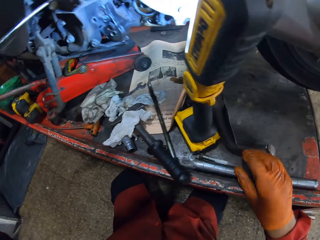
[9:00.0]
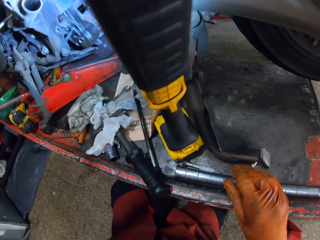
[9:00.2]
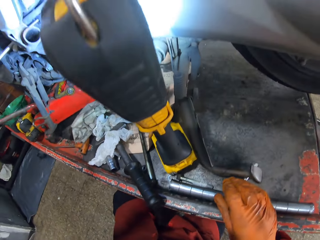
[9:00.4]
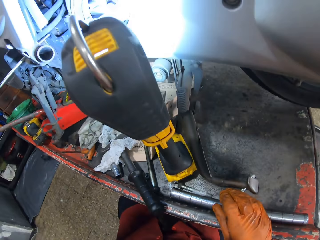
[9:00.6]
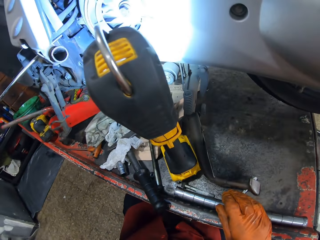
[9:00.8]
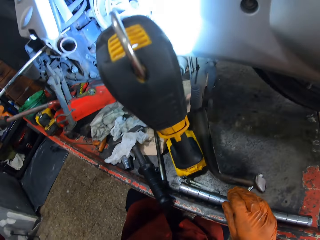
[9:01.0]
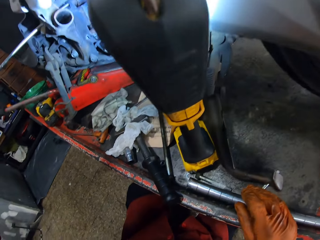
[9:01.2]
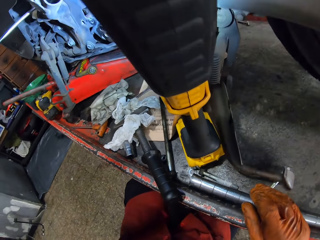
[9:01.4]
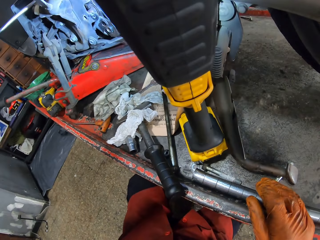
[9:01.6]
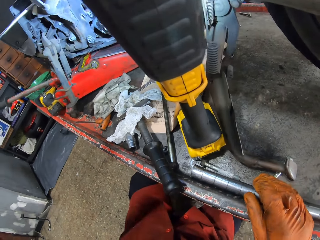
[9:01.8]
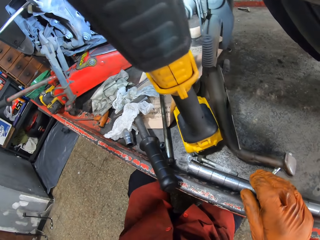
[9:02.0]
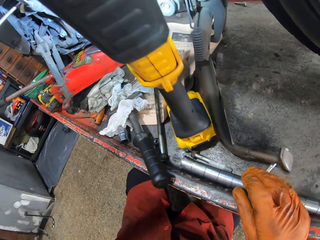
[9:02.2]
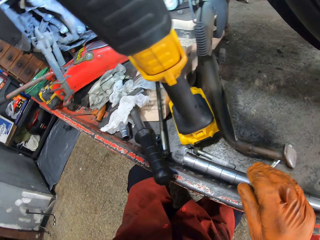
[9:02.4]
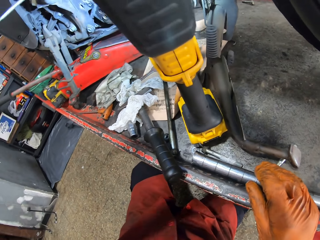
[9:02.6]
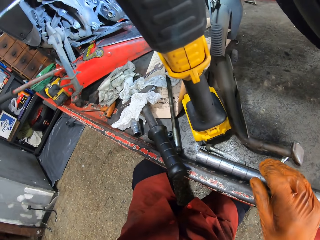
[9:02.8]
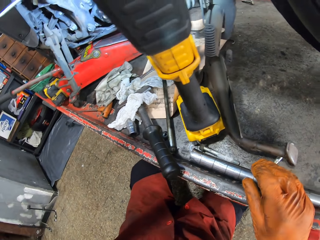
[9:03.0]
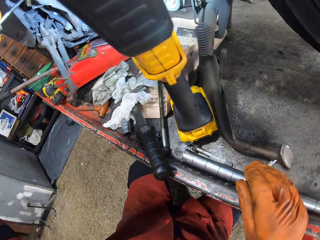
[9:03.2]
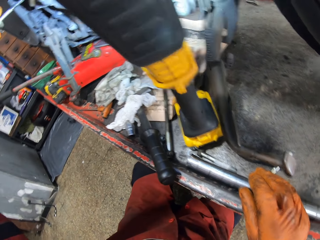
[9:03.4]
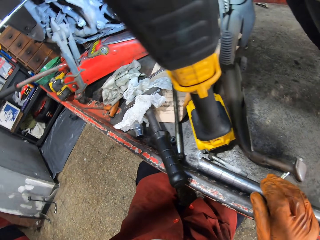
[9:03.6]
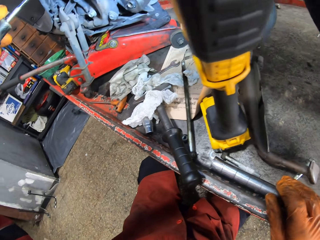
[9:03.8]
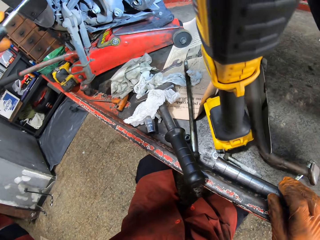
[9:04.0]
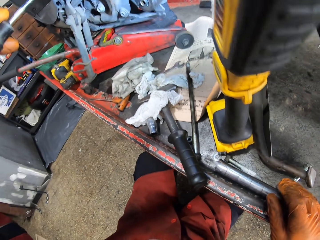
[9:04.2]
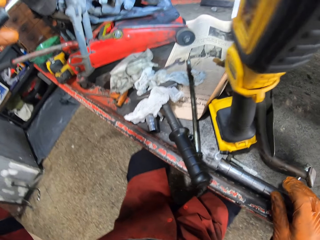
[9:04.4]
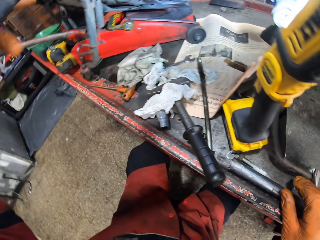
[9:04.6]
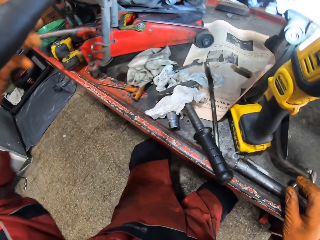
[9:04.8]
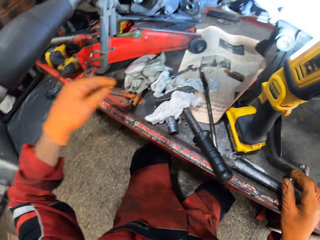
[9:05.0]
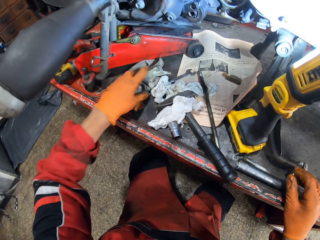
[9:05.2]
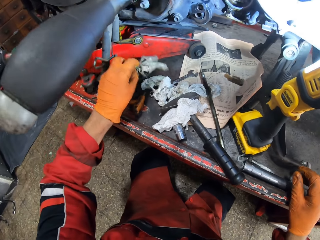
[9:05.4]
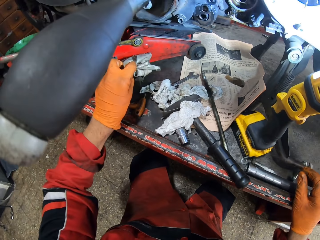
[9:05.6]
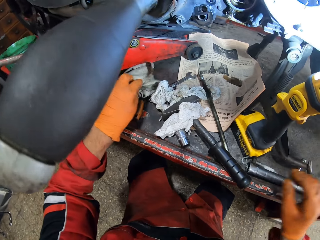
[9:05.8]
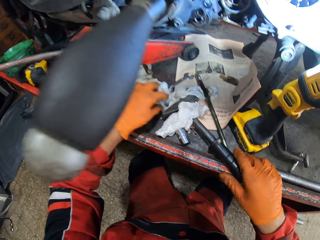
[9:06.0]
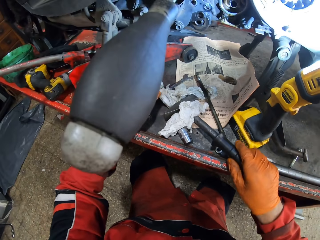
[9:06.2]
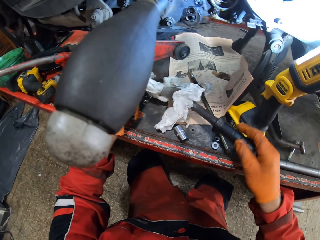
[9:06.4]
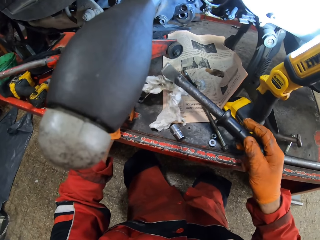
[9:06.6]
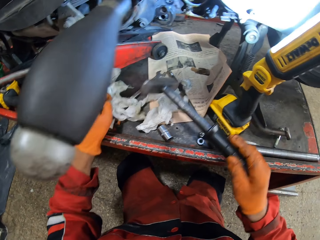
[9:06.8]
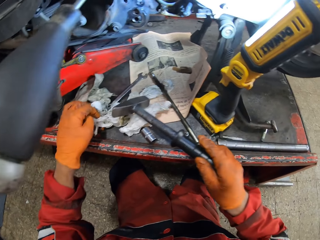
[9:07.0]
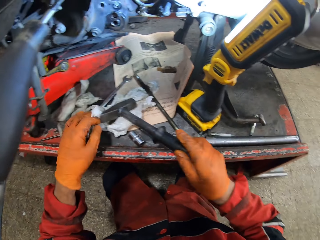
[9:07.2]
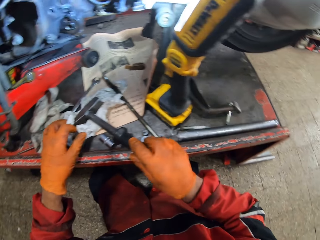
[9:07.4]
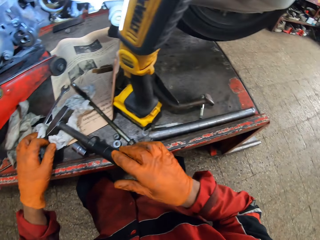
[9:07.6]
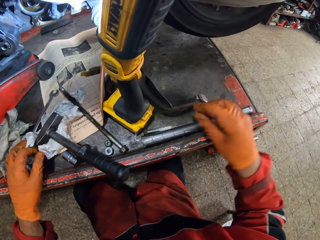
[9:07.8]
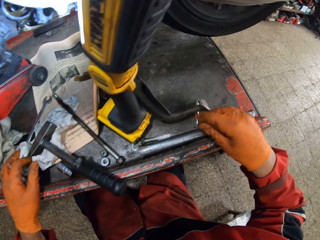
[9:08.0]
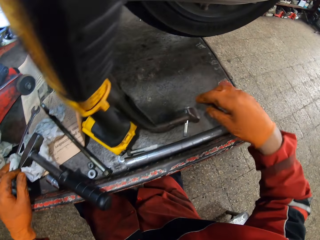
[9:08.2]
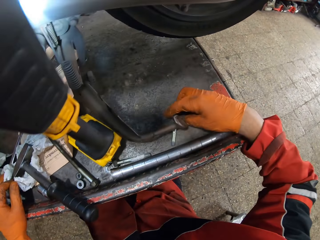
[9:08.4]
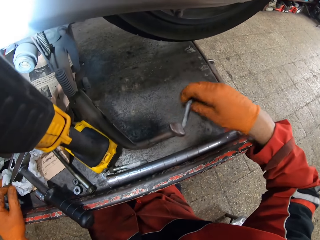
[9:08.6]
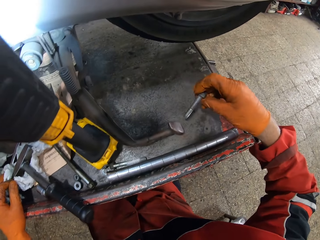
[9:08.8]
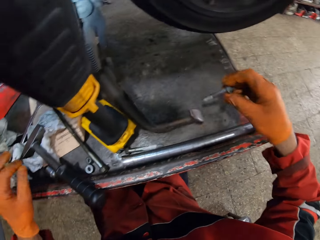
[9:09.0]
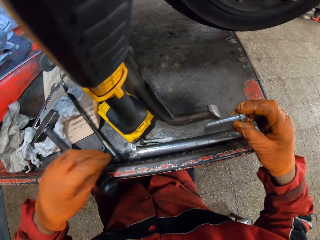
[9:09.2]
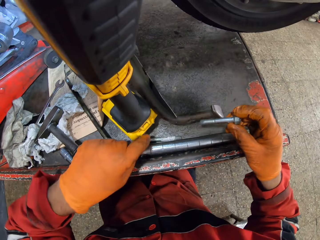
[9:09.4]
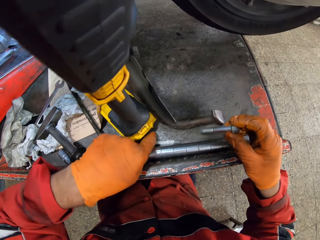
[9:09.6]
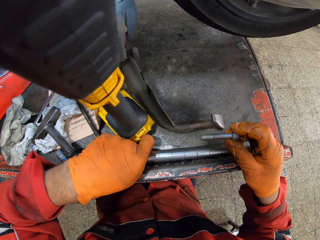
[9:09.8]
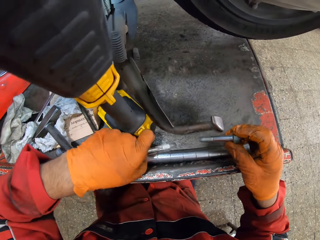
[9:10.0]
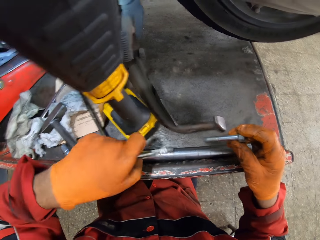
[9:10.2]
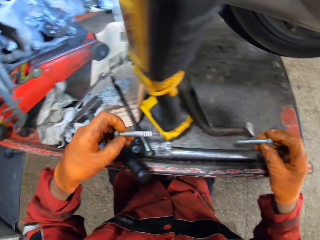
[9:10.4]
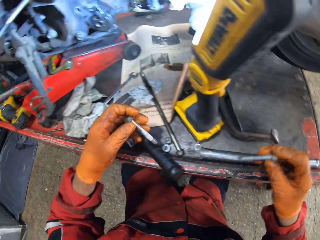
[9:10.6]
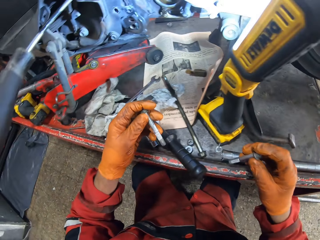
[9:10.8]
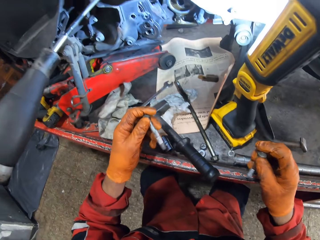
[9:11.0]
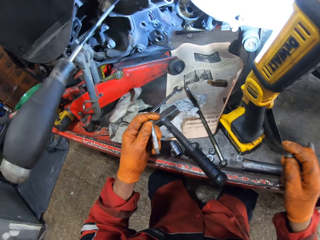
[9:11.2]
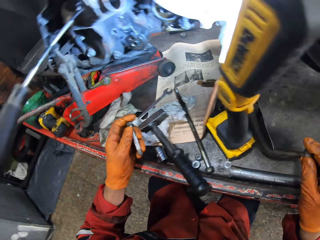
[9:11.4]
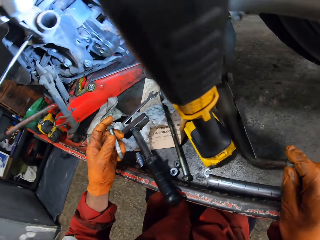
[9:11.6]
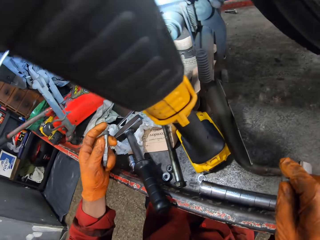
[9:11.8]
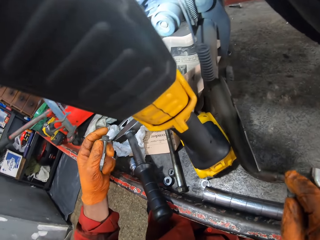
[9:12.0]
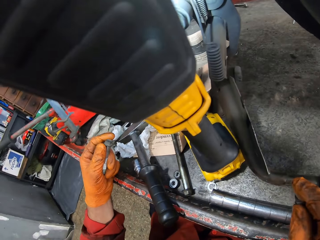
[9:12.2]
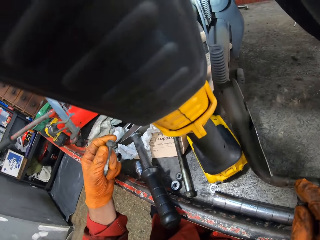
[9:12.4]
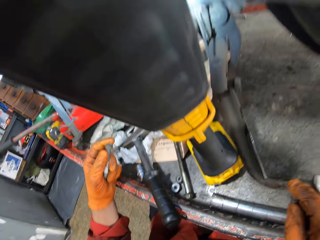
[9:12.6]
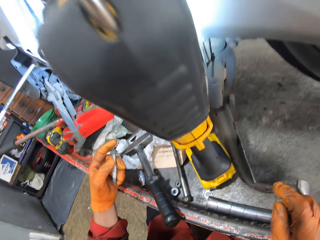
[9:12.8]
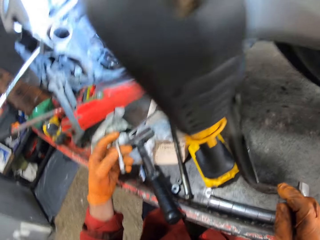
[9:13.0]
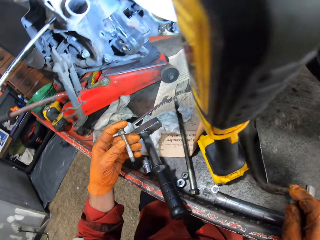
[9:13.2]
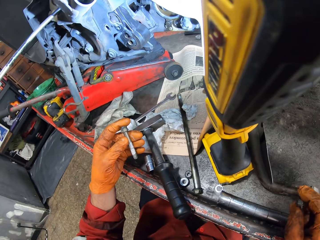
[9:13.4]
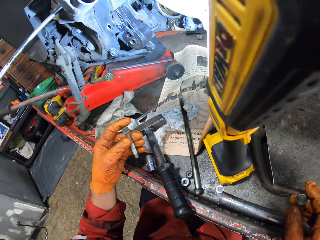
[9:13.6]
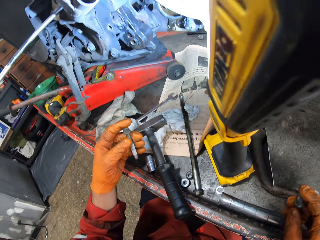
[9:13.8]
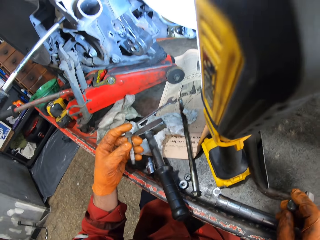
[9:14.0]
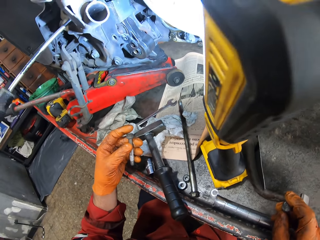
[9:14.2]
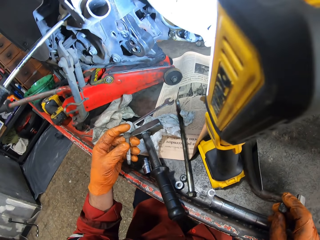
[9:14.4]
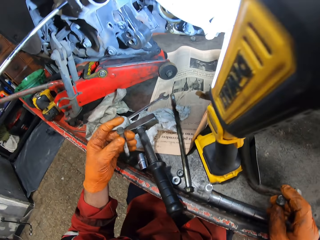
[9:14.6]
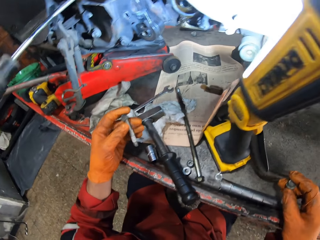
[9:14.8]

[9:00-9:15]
The camera wearer places his right hand onto the car lift. He picks the rag onto the car lift with his left hand and holds the cloth. He lifts the hammer onto the car lift with his right hand and holds the hammer. He picks a bolt from the car lift with his right hand. He picks another bolt from the car lift with his left hand. He looks around.

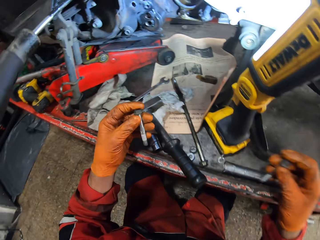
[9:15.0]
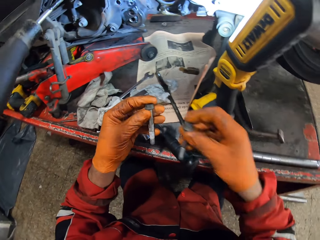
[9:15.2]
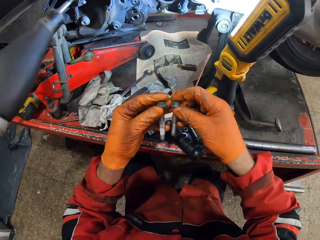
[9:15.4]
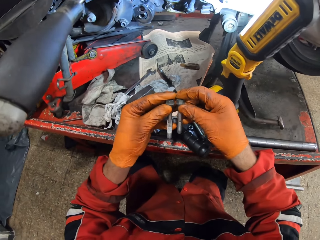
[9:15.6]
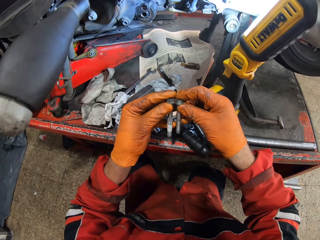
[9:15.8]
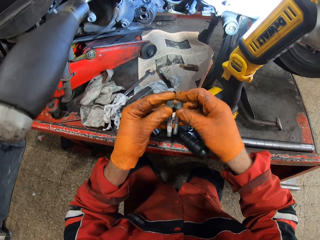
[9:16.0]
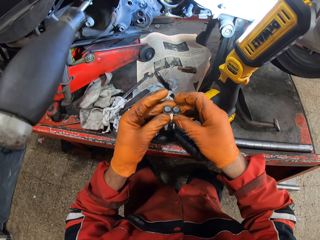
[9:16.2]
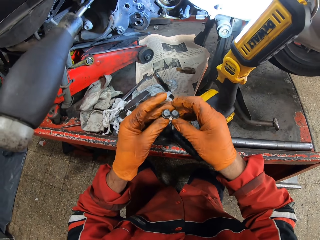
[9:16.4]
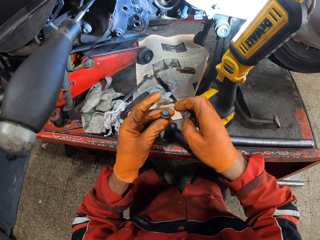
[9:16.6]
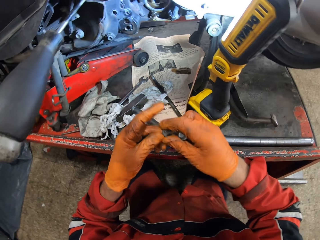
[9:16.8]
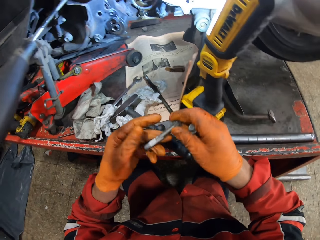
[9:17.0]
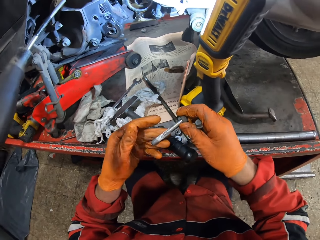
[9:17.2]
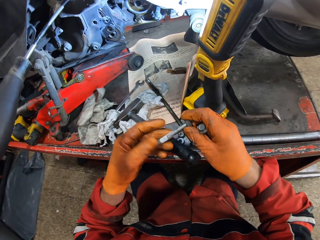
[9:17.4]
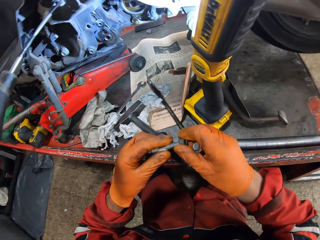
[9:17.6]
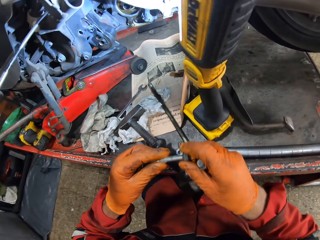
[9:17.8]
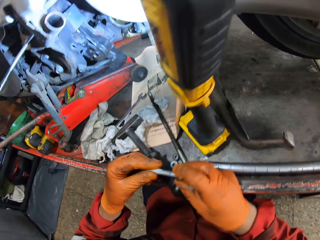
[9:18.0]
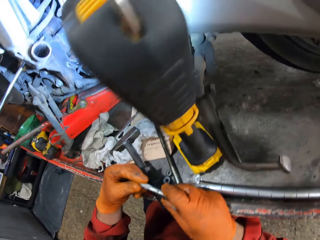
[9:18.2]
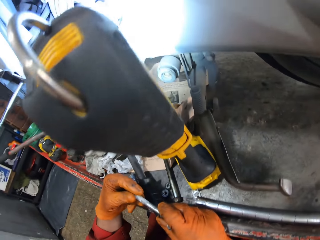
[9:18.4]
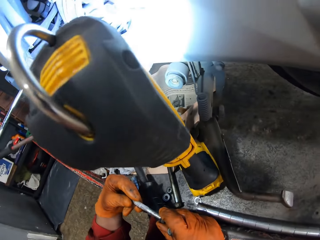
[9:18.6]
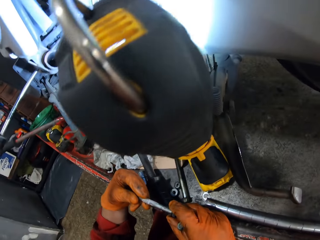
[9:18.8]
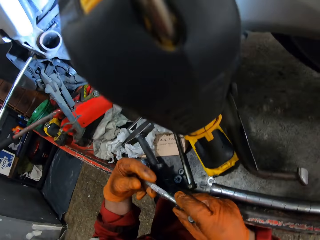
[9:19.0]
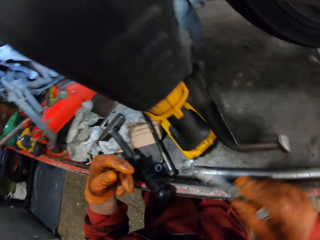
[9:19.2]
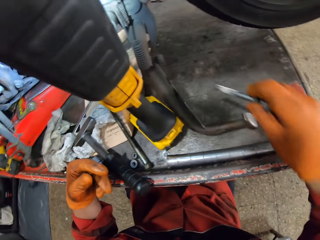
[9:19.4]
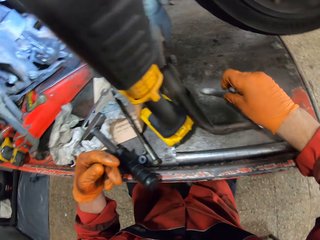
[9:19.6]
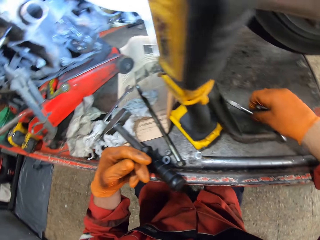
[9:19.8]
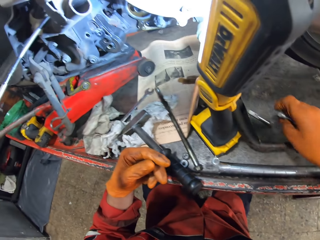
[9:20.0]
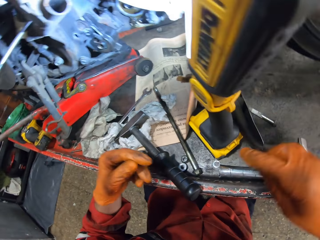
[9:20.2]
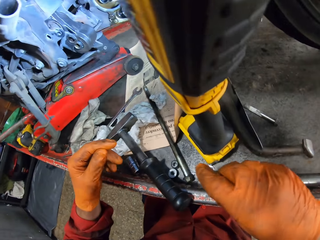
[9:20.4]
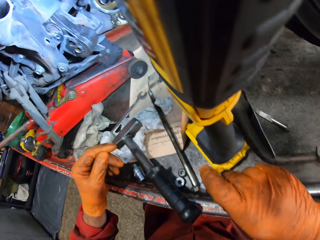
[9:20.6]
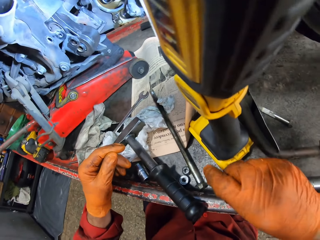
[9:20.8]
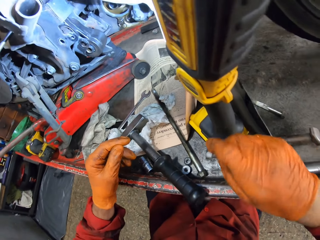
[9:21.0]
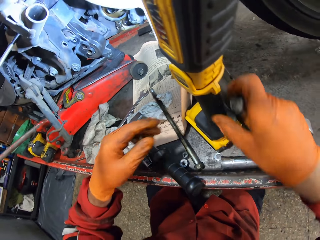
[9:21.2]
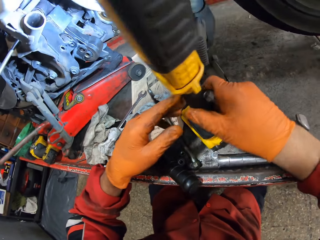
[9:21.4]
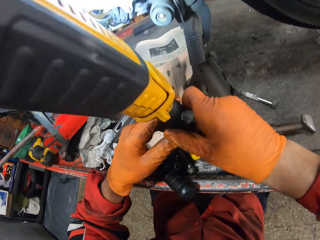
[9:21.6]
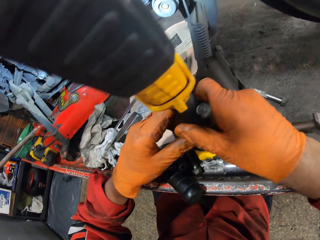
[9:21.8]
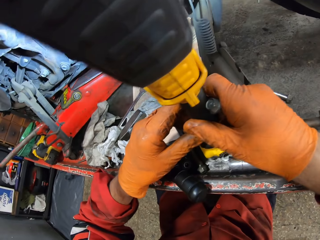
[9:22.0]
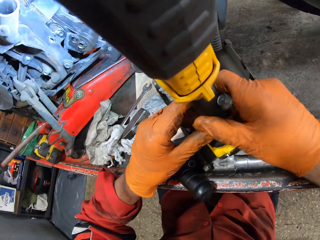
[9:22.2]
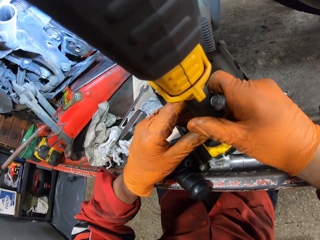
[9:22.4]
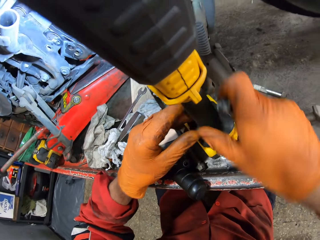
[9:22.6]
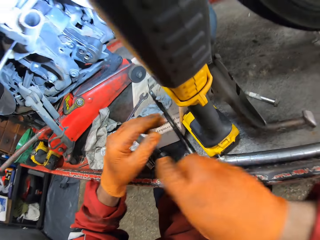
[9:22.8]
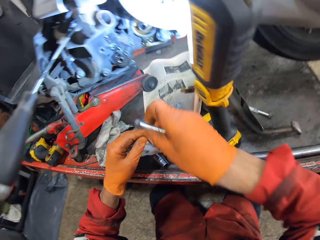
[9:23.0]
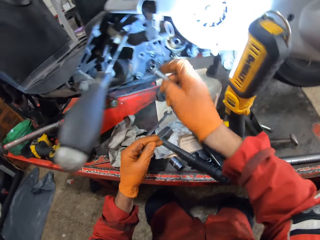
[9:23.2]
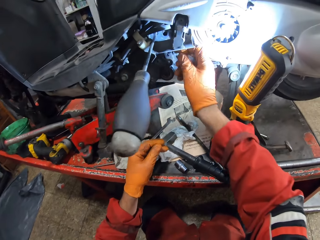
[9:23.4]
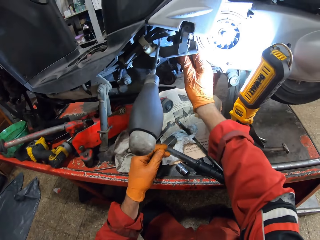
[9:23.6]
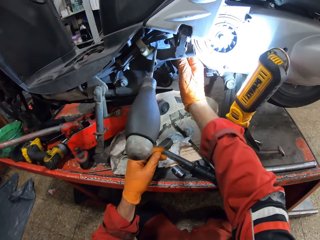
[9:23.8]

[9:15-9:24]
The camera wearer looks at the bolts. He passes the screw from his left hand to his right hand. He holds the bolts with his hands. He drops a screw on the workbench. He picks a bolt on the workbench with his right hand. He holds the impact wrench. He adjusts a lamp on the workbench with his right hand.
